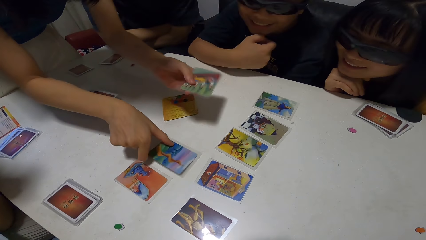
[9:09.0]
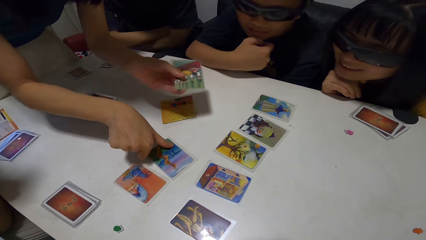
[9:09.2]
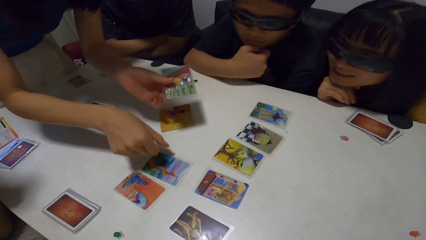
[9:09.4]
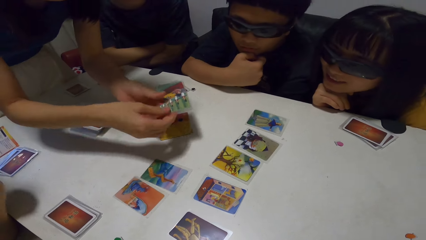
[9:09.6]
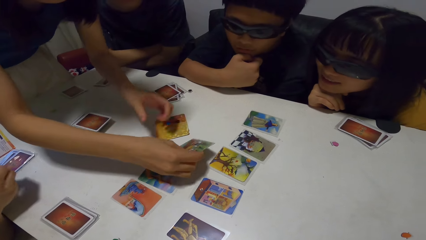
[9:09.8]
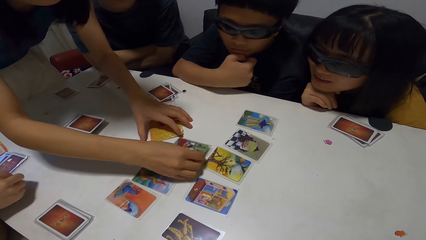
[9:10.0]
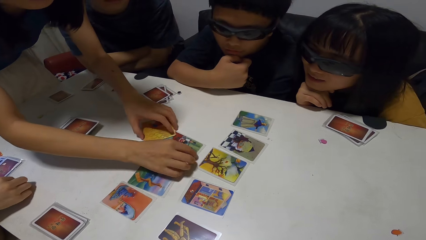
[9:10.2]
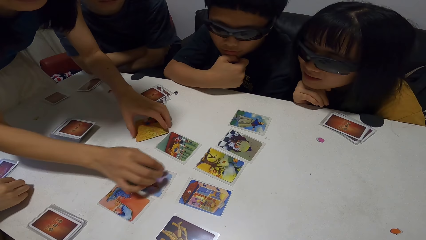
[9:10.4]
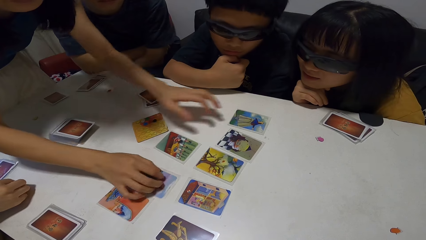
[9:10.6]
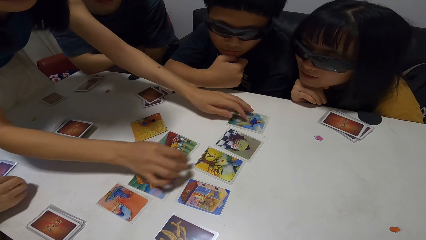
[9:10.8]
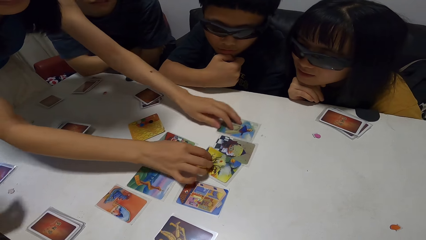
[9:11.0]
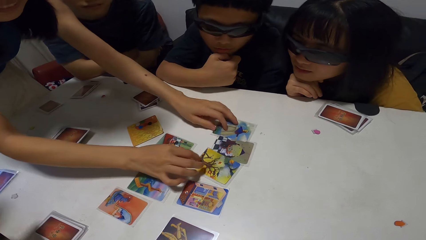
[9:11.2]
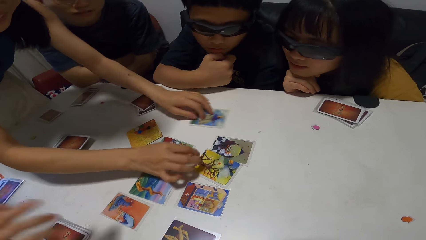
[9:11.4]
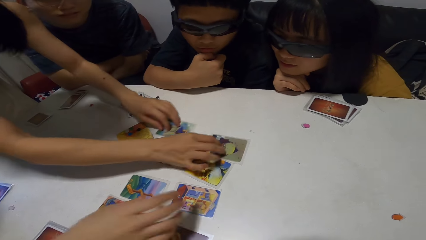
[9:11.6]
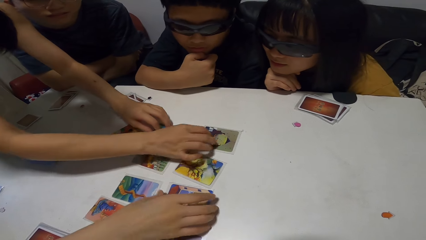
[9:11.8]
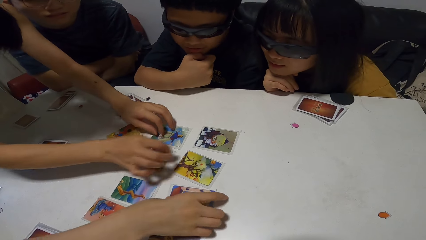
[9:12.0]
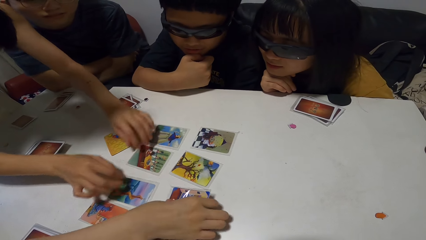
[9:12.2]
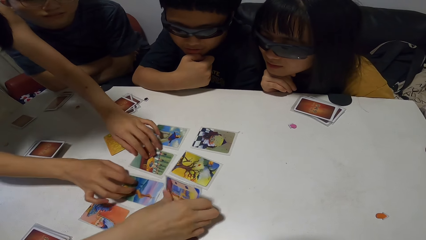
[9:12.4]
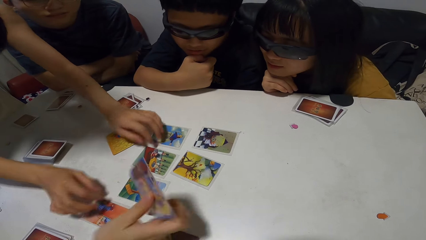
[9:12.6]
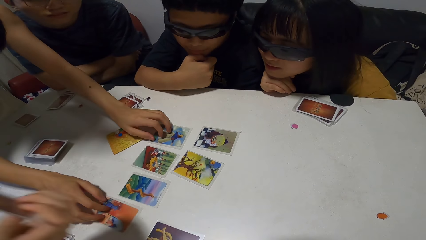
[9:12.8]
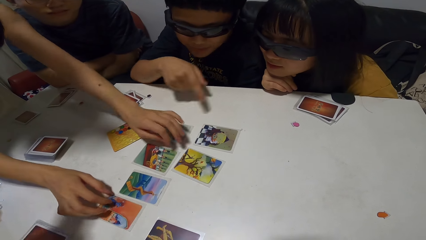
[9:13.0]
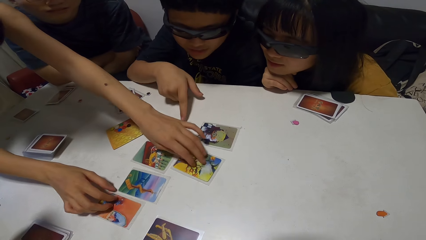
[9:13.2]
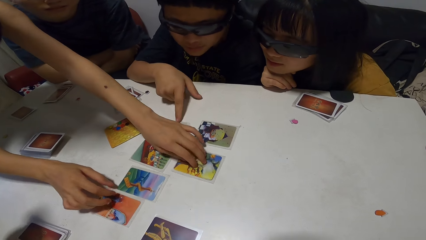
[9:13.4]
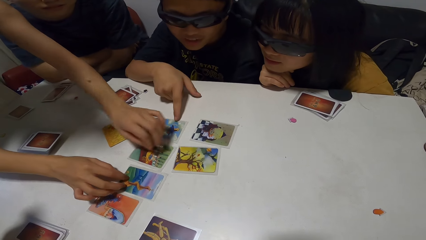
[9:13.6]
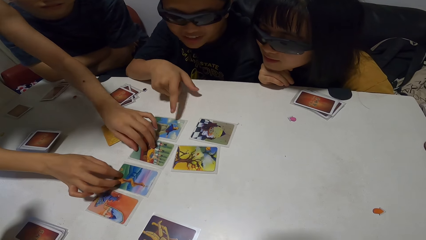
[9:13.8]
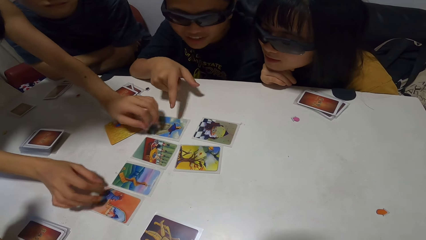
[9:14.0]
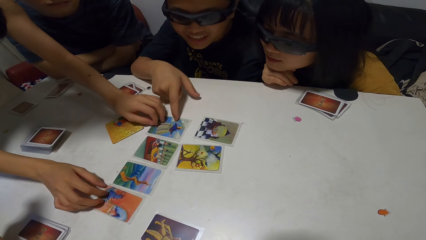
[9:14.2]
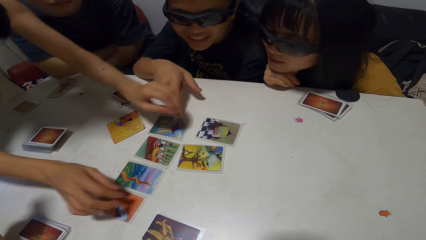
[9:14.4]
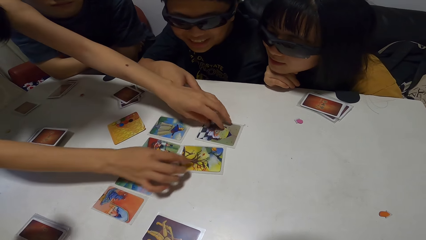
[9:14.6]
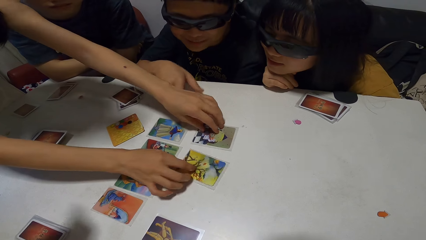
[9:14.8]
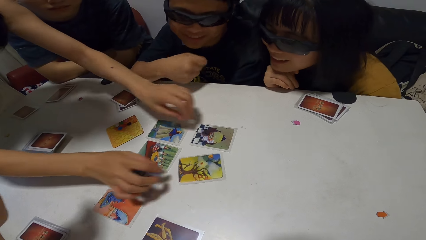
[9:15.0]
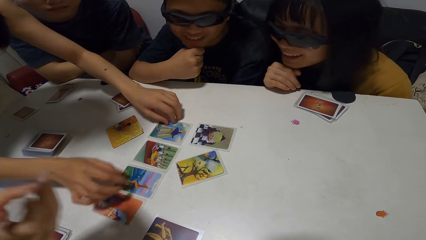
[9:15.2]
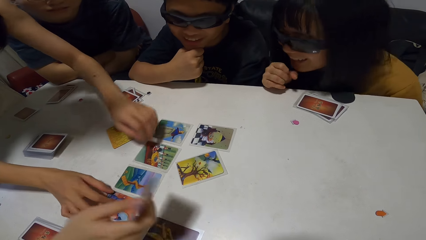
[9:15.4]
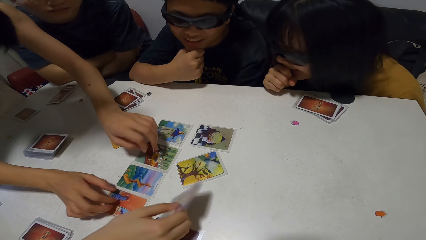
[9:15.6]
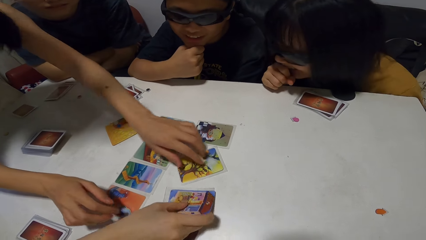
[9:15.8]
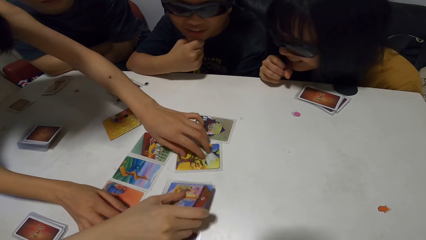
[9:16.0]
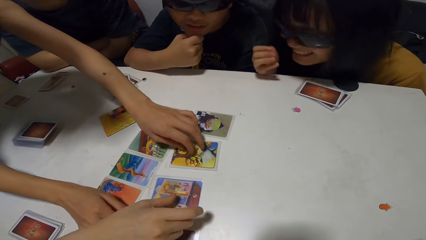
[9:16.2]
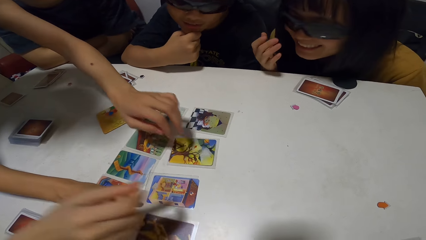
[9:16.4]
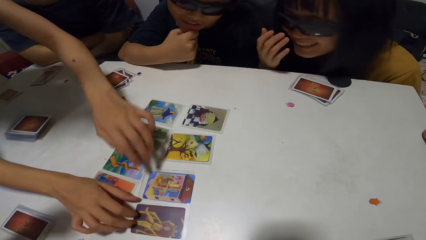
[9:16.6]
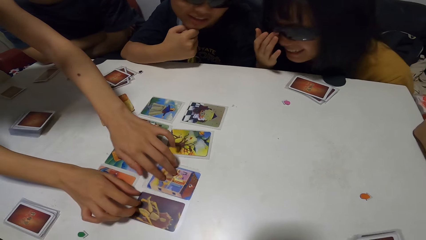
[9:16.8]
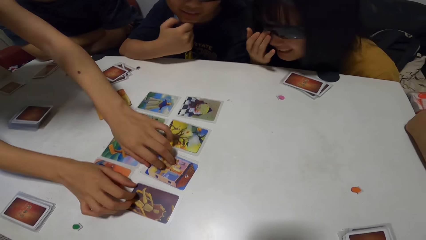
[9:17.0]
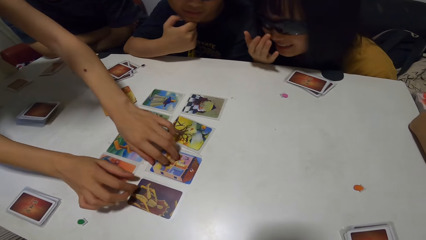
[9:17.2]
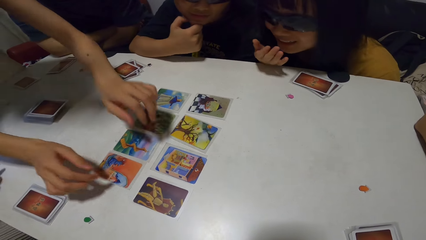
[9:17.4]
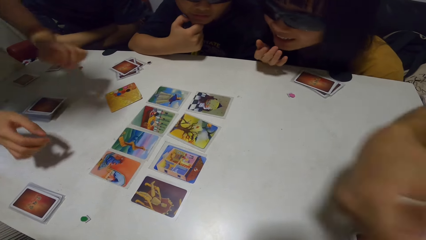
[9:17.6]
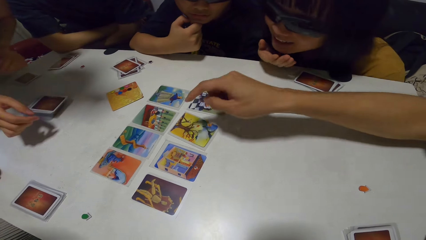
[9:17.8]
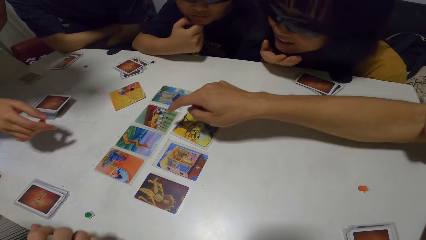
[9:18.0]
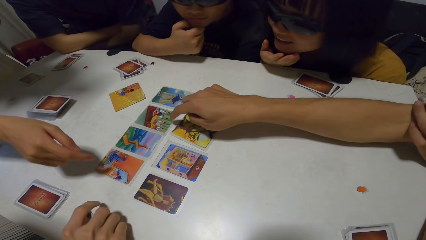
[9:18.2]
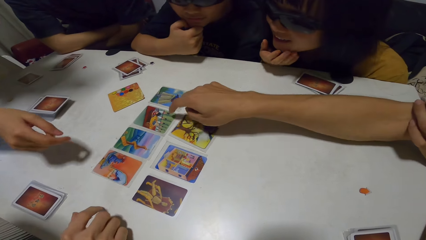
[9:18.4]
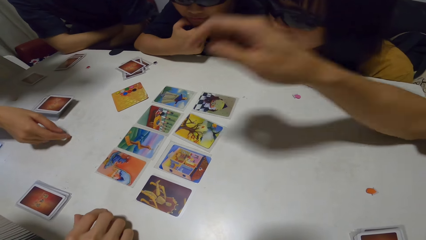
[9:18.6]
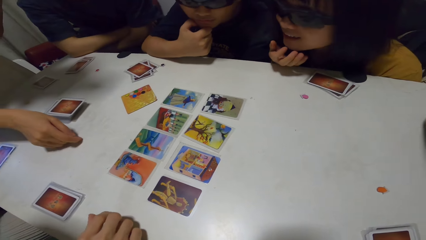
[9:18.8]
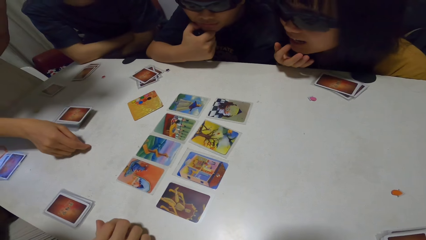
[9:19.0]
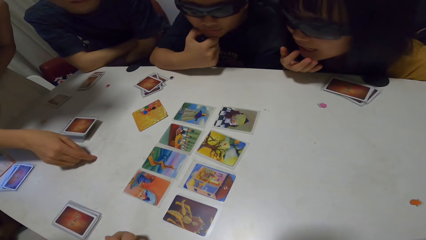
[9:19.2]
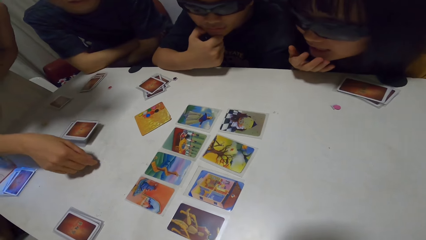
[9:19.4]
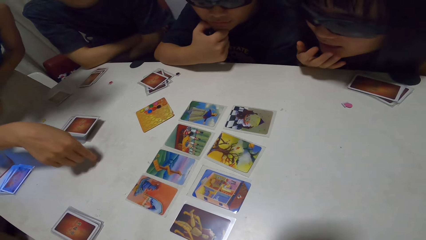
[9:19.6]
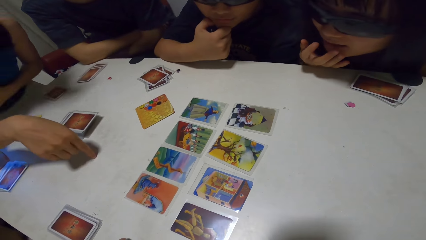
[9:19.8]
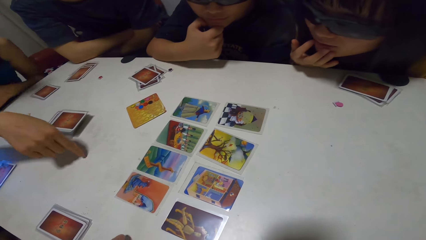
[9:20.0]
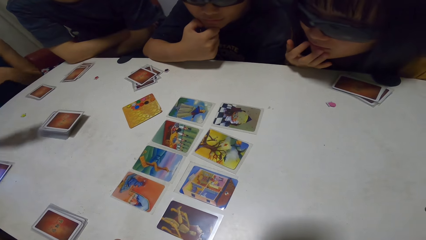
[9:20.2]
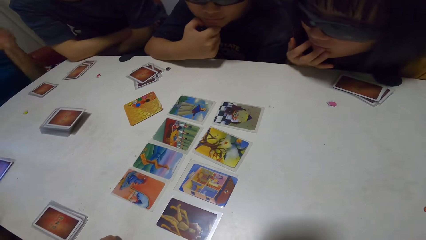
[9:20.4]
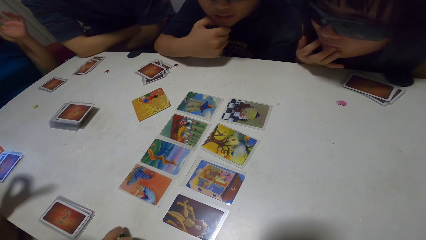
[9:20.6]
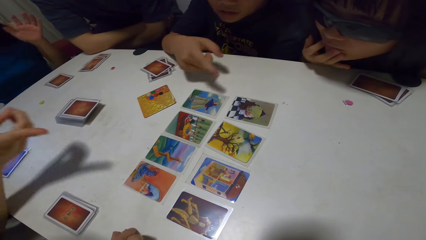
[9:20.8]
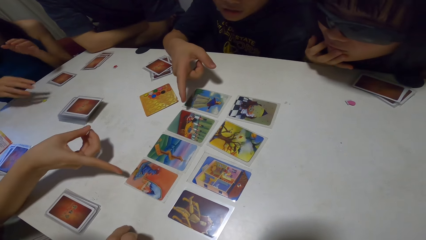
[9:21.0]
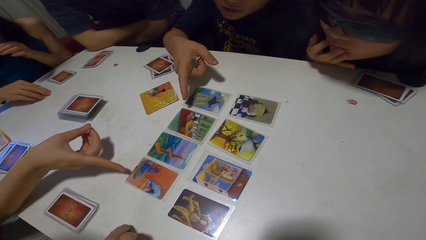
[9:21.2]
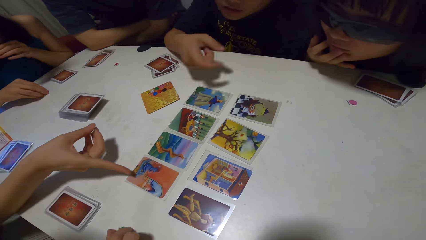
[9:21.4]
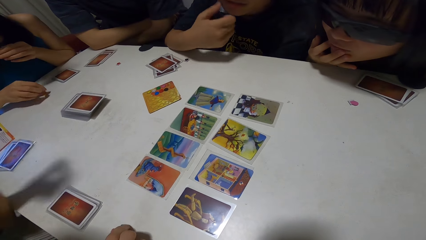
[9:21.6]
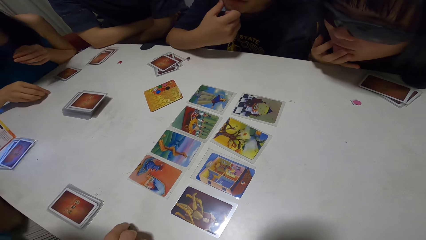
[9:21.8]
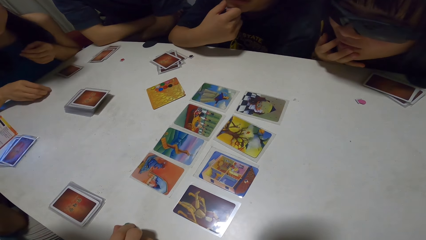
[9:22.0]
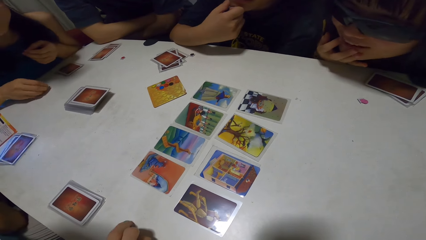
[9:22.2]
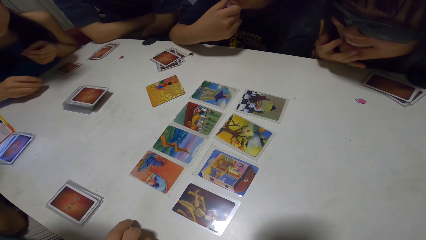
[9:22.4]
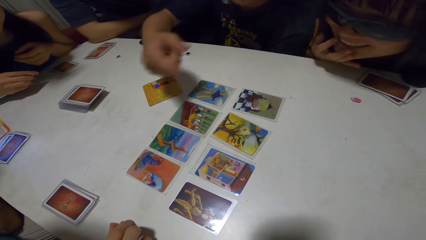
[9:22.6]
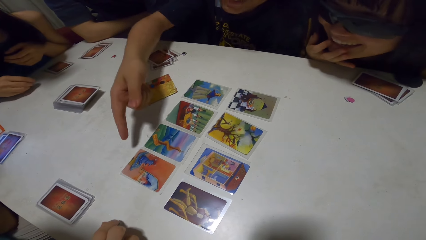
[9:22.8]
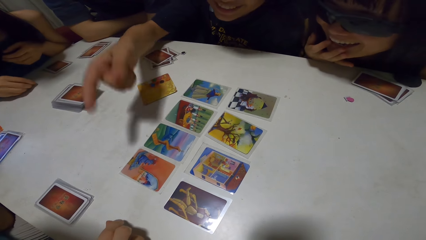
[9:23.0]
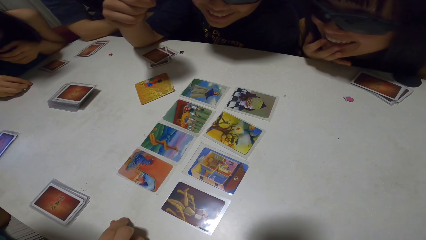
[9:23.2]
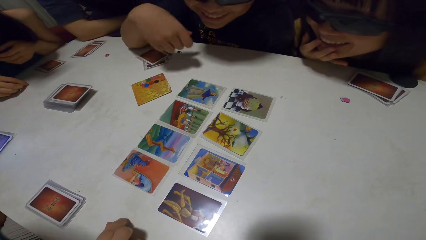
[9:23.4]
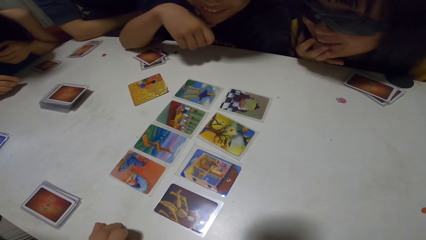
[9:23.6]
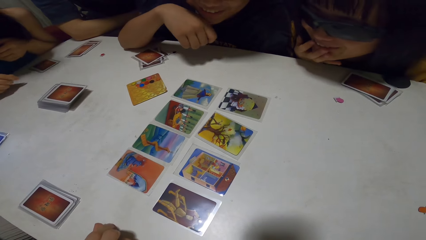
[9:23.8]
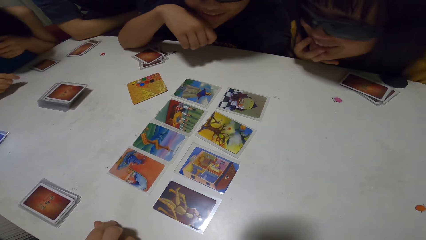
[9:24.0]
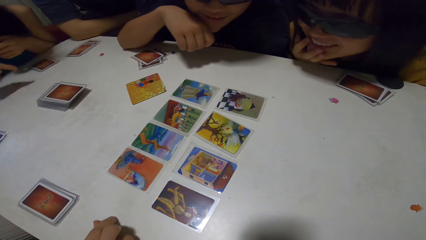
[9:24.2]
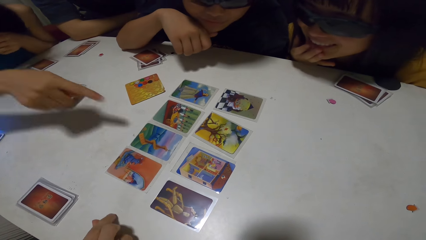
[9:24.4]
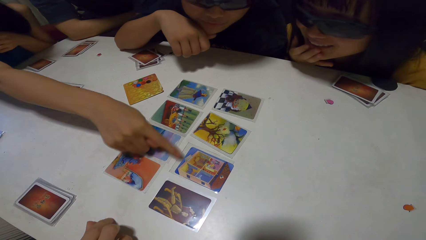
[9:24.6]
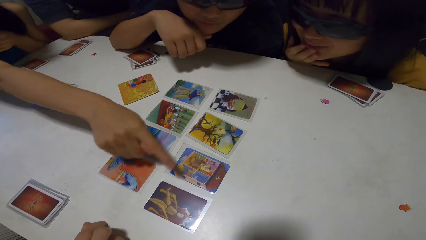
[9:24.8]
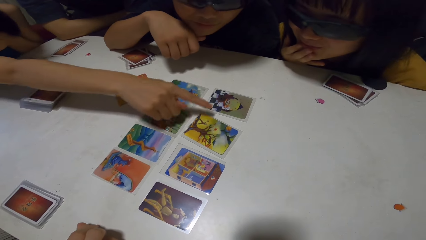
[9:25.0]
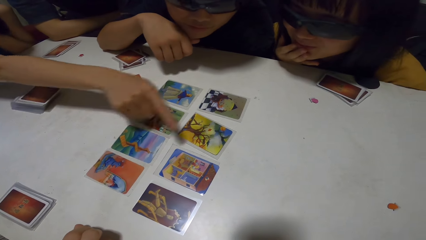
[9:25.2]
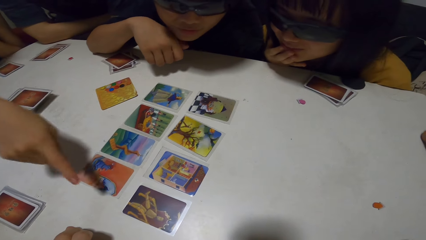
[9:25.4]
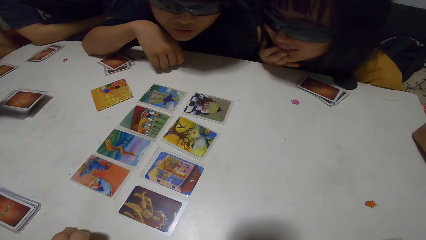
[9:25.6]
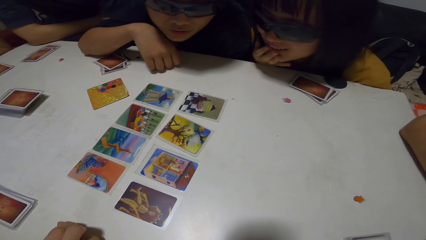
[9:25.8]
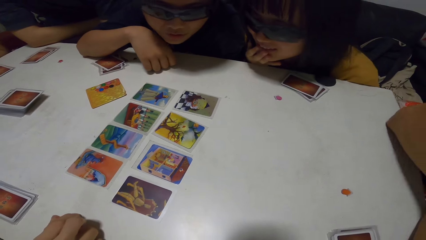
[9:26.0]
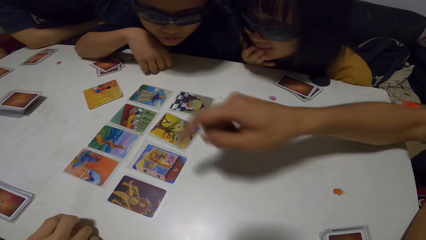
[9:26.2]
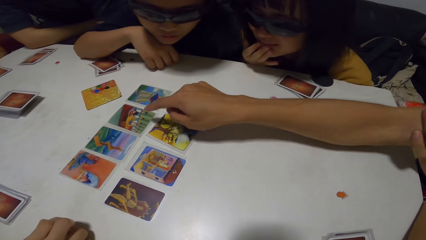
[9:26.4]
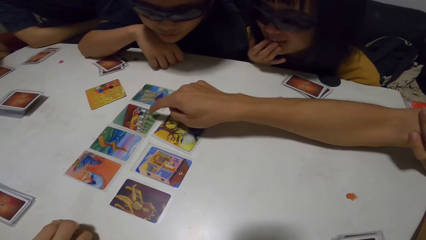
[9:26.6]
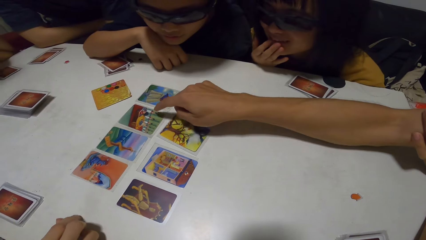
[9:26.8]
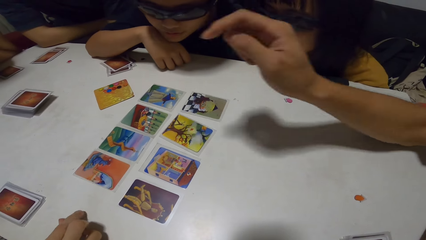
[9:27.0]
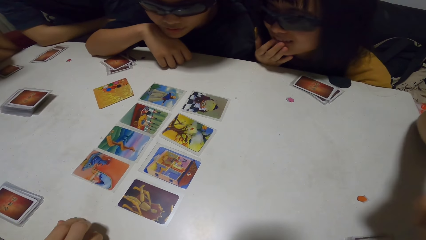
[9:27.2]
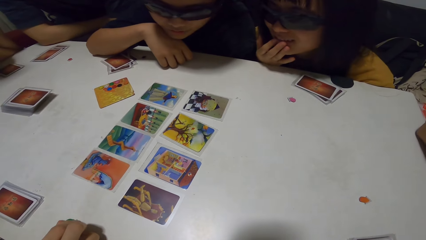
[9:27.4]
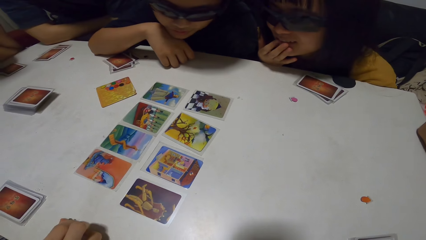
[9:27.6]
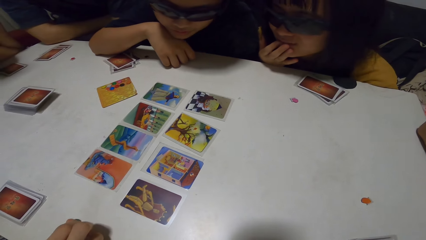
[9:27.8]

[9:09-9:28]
A man picks a card on the table. A lady drops the card on the table. Another lady adjusts her glasses. The man touches a card on the table. A person points on a card. Another man touches a paper on the table. A third lady sits down on a chair. The first lady points towards the card. The third lady picks a paper from the table. Another man points towards the card on the table. The third lady points towards different cards on the table. The first man touches the card on the table. The person points on a card.
